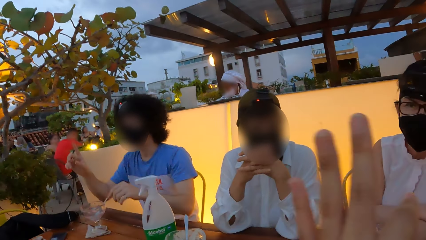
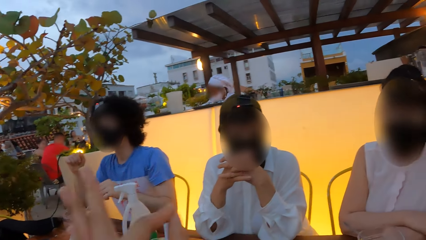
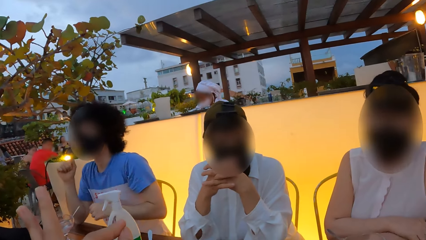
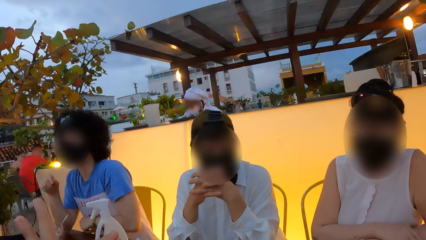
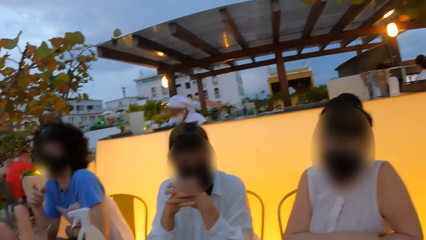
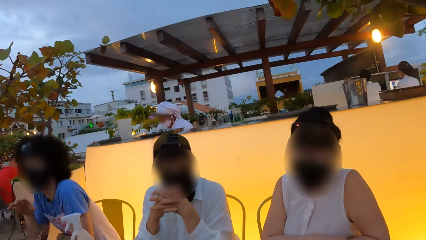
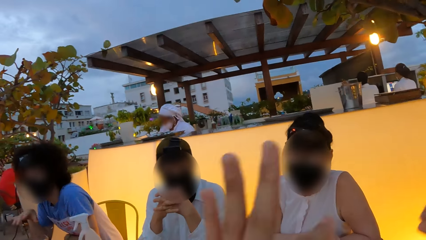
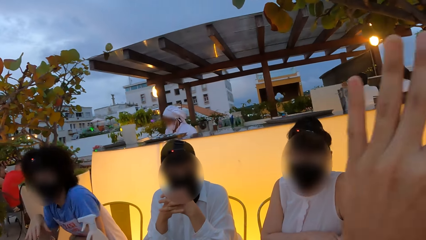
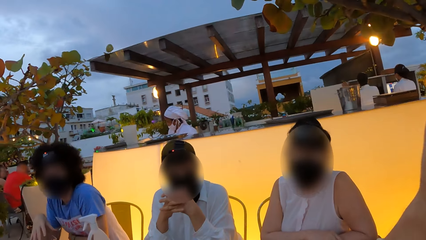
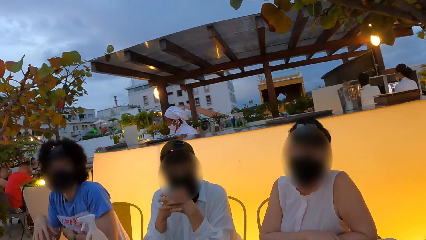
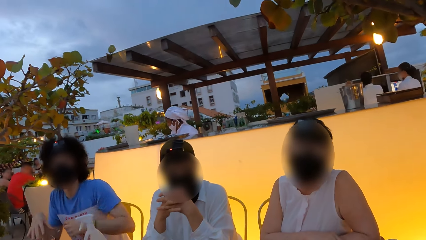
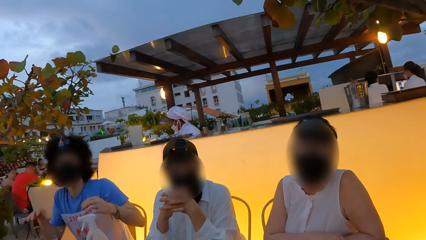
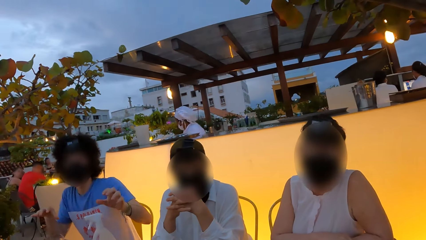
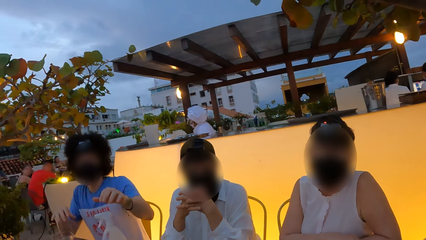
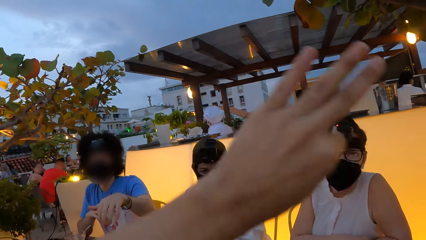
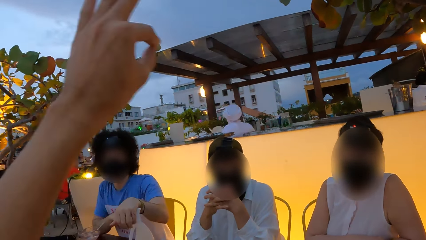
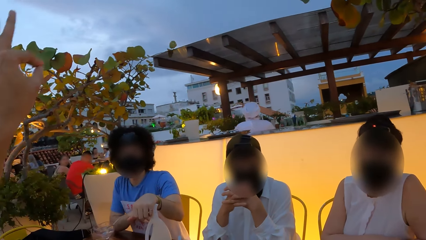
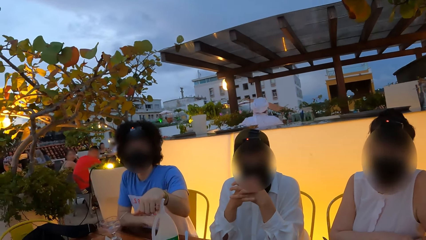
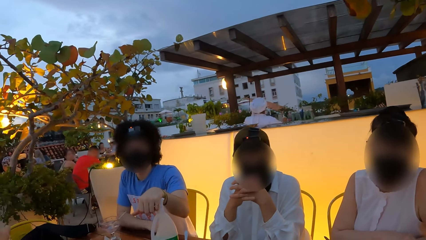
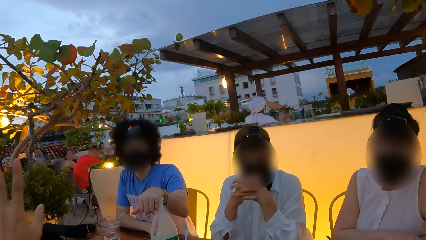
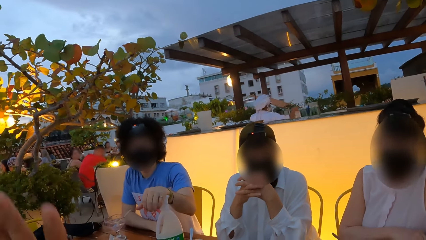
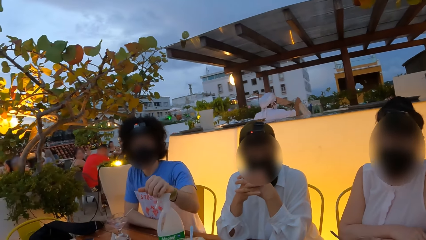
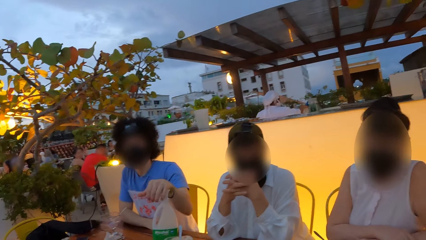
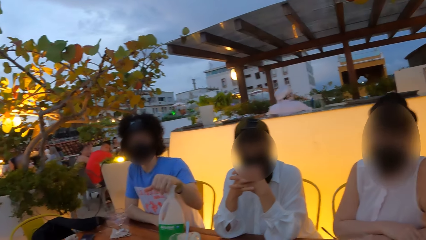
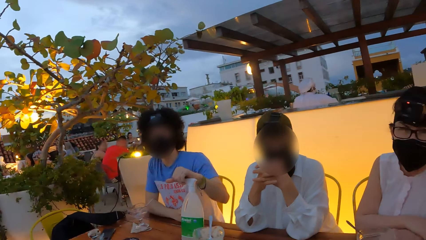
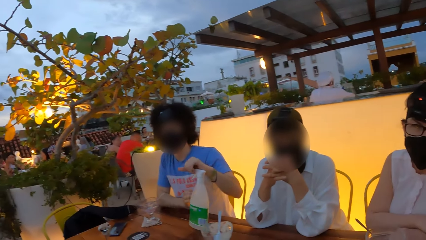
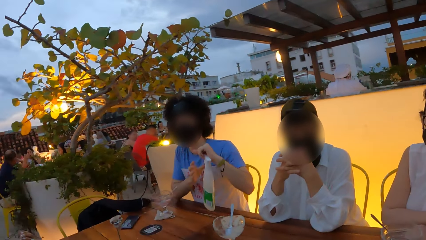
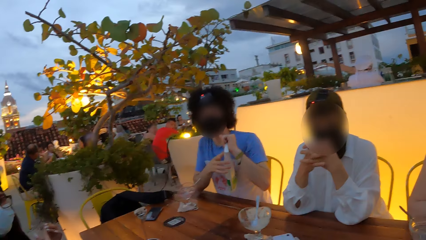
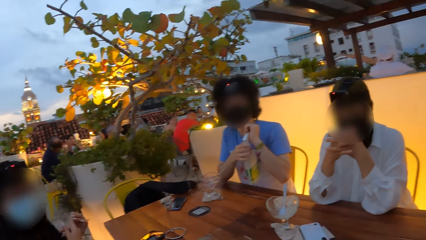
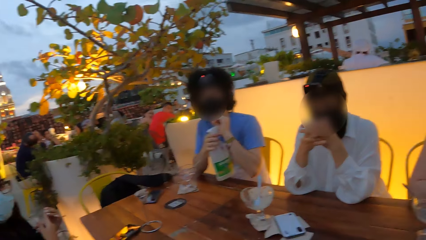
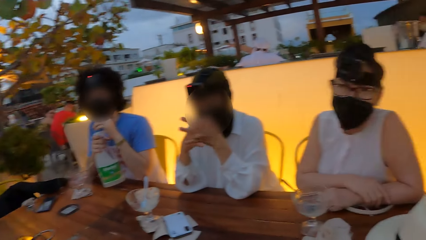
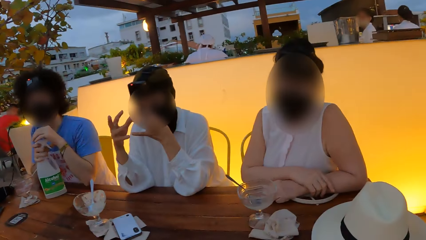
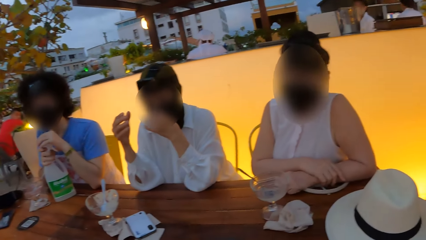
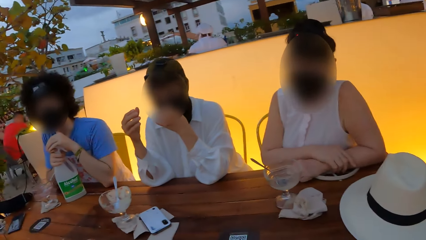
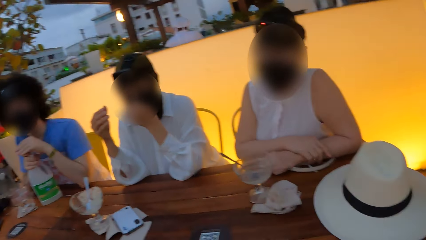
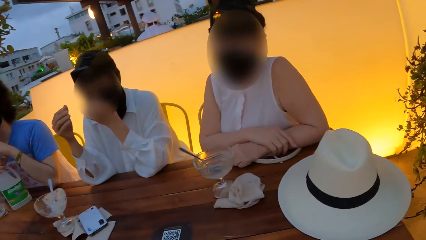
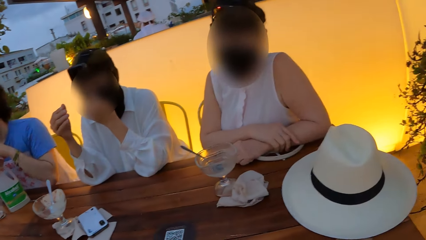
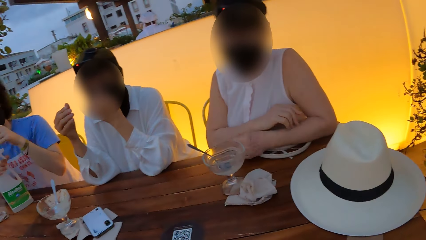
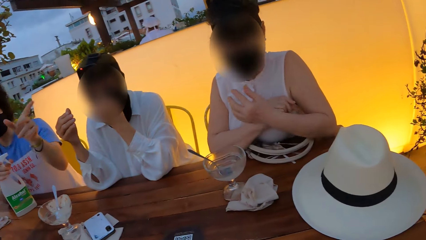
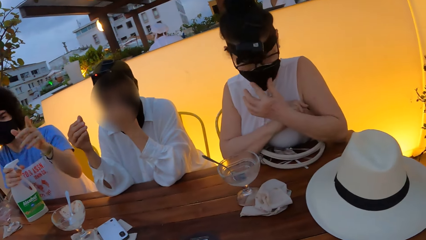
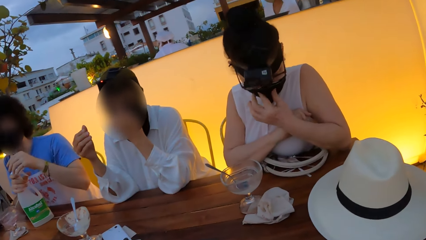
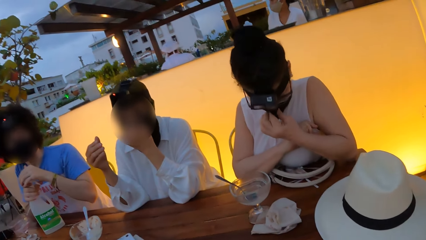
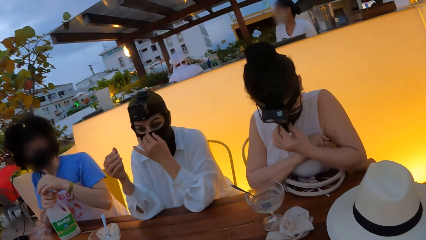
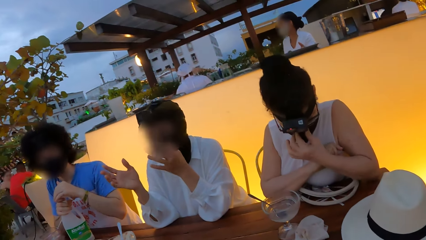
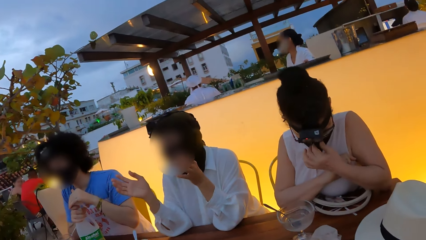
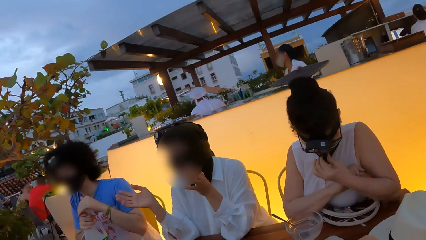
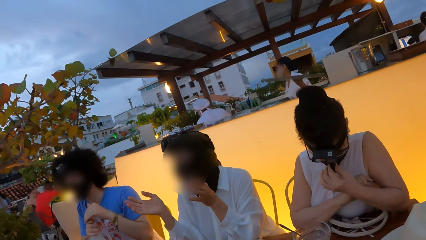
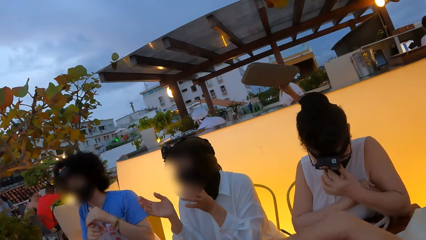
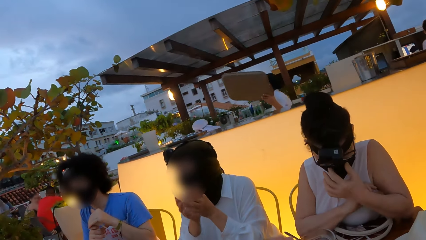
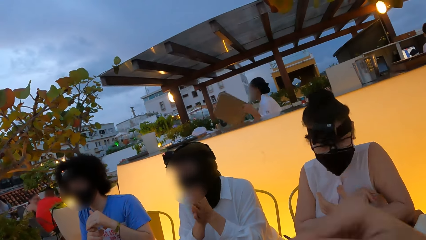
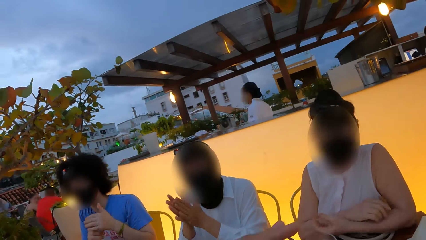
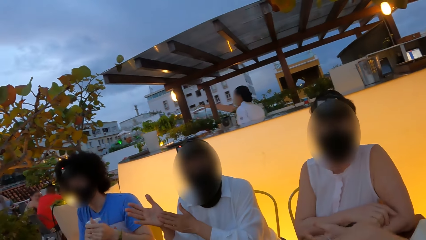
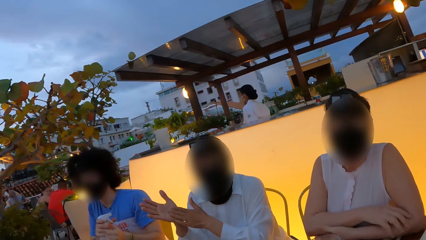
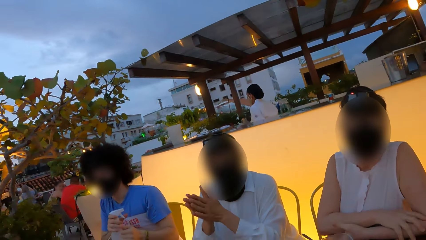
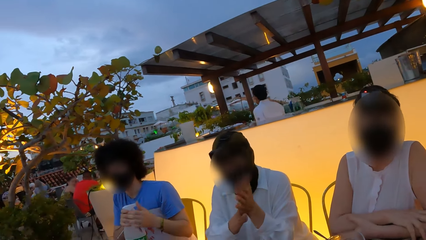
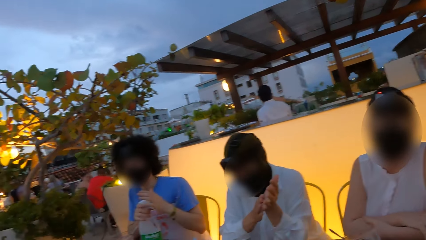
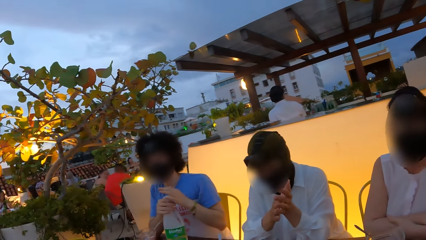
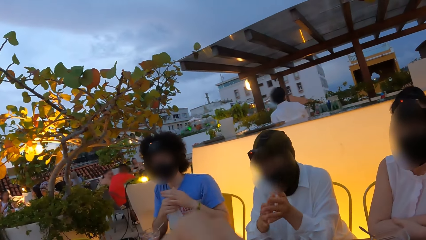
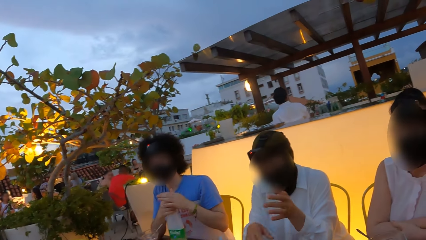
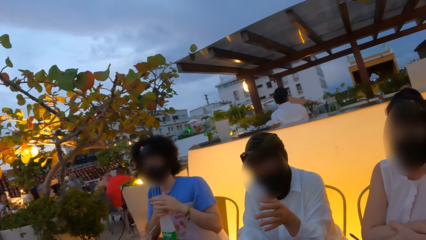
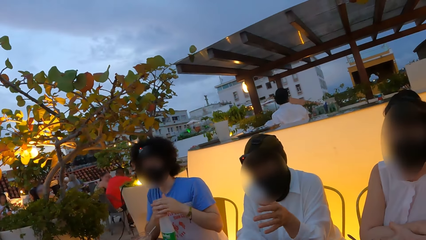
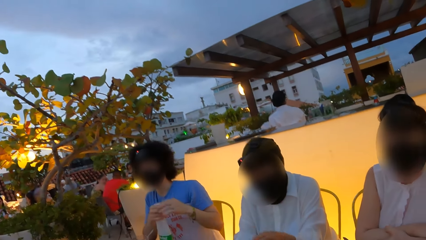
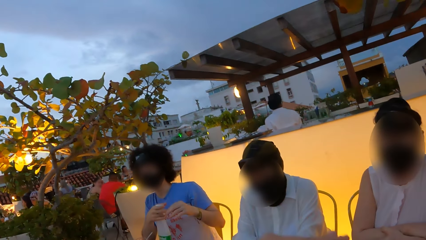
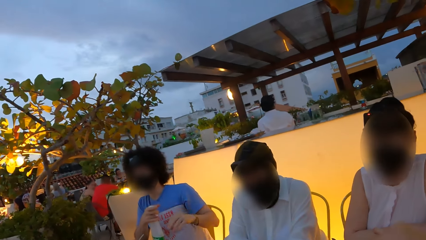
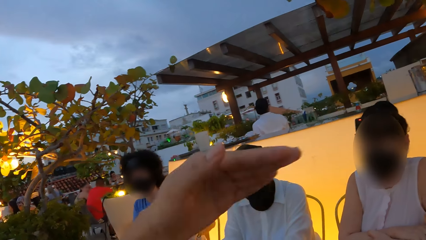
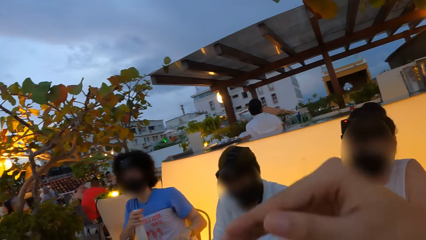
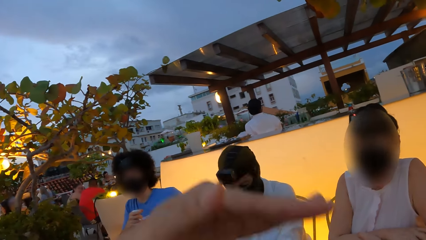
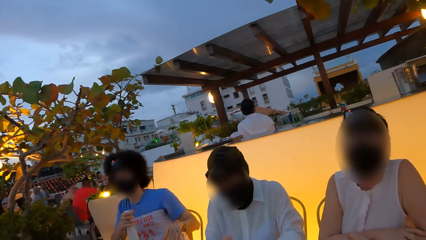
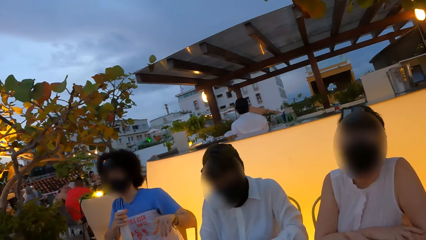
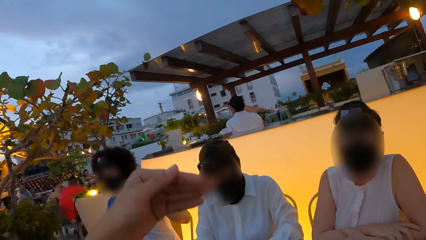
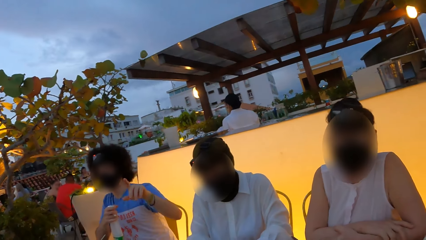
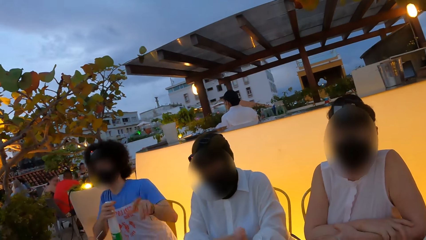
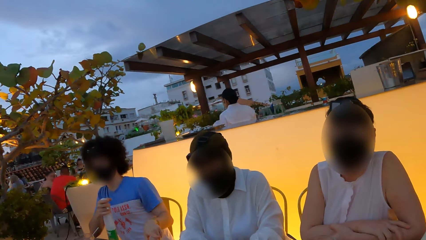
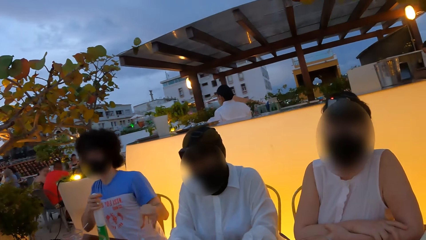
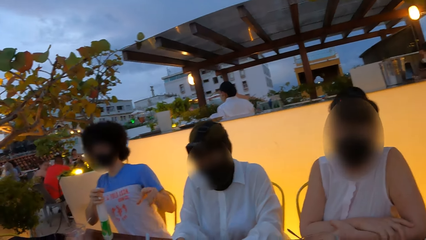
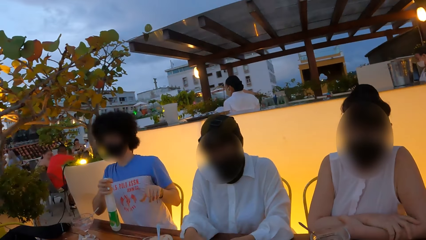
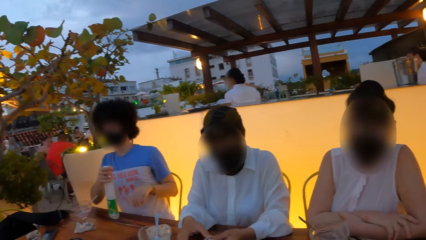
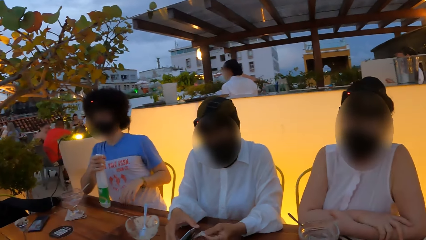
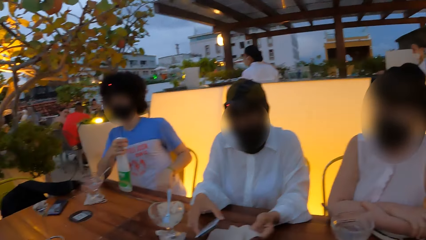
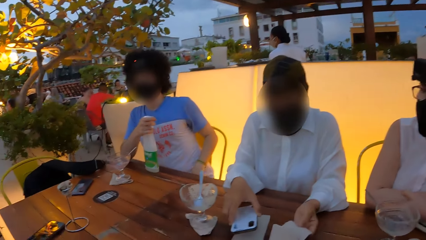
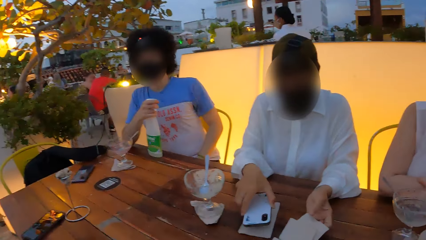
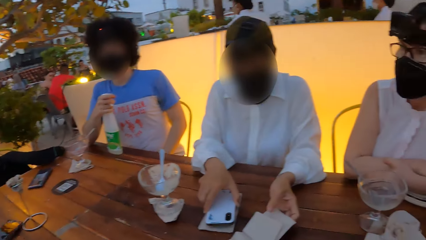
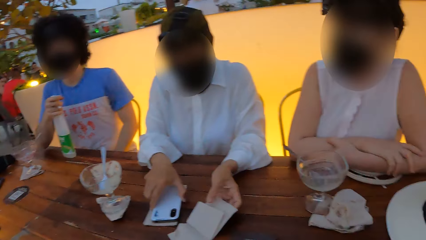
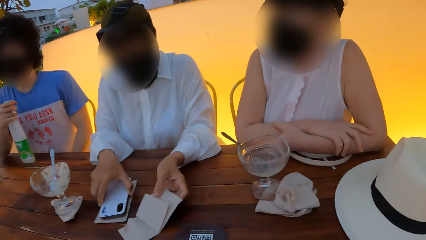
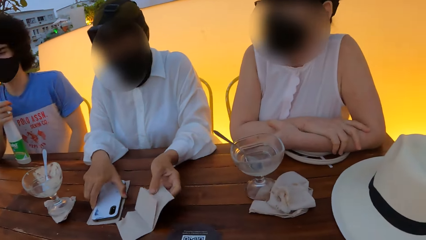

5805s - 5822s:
The camera wearer interacts with a person. They move hands. Another person moves hands. The camera wearer moves hand up. The other person picks up the spray bottle. The camera wearer stares around. The first person holds the nose, spreads the hands and rubs his hands. The camera wearer moves hands. The other person points out.
